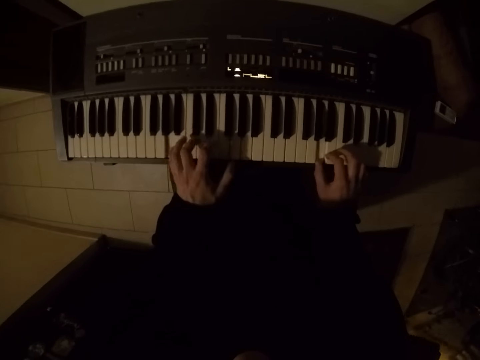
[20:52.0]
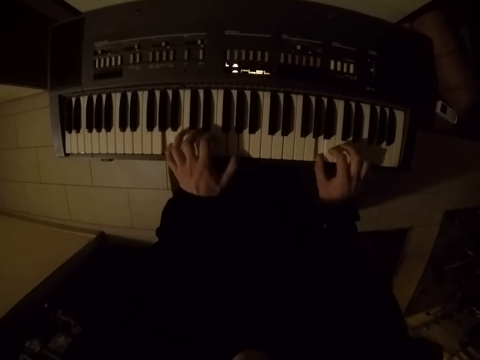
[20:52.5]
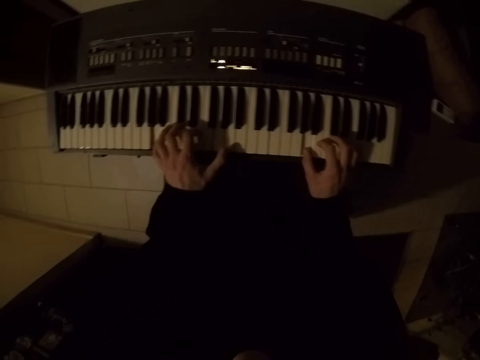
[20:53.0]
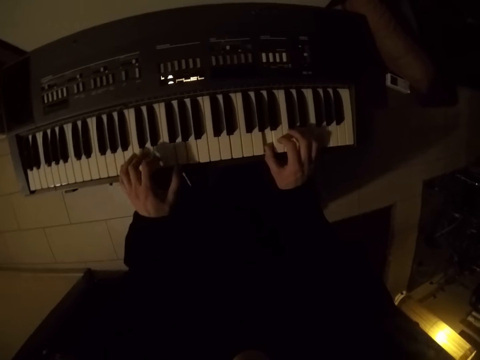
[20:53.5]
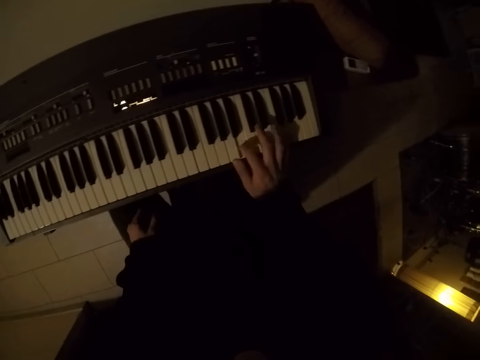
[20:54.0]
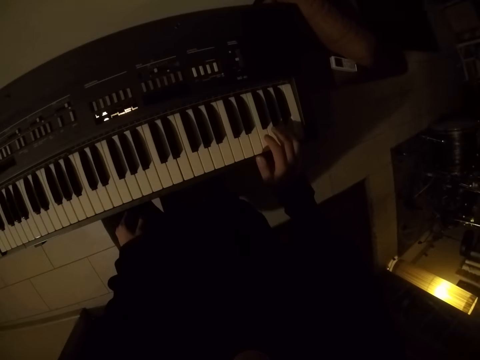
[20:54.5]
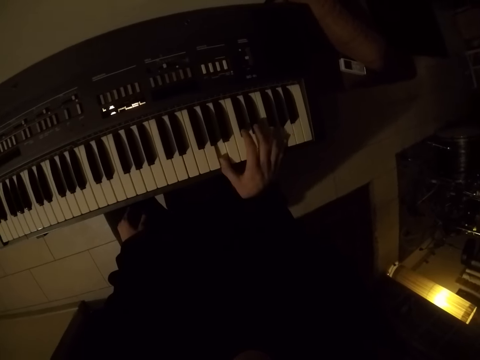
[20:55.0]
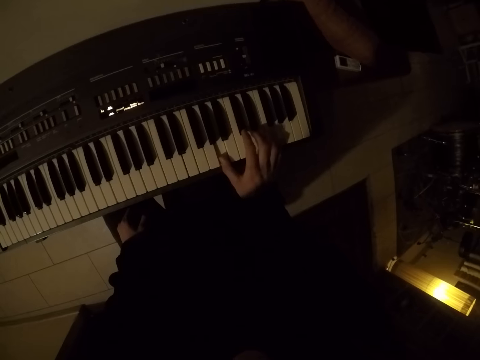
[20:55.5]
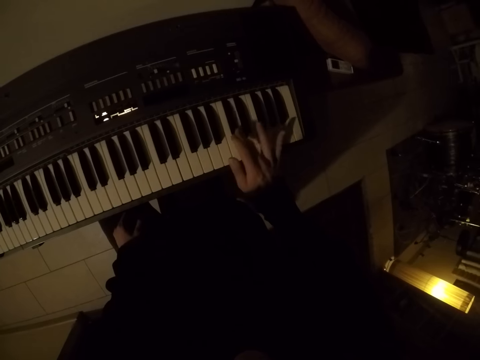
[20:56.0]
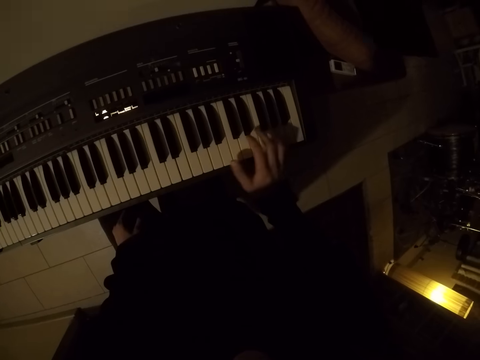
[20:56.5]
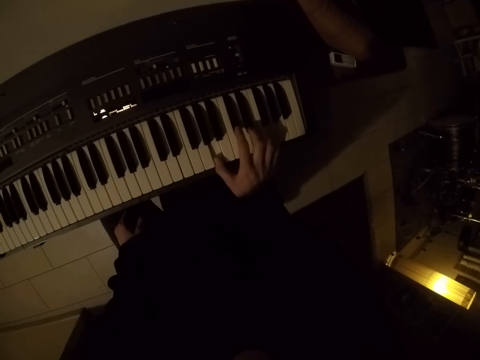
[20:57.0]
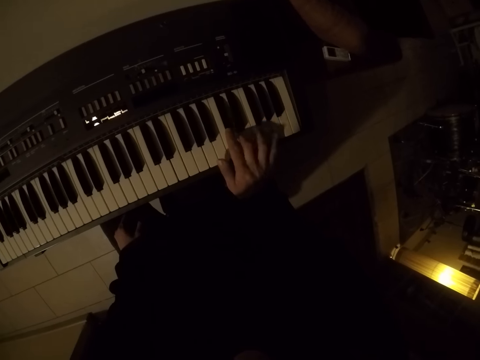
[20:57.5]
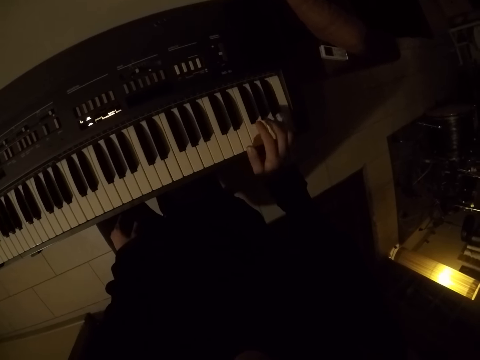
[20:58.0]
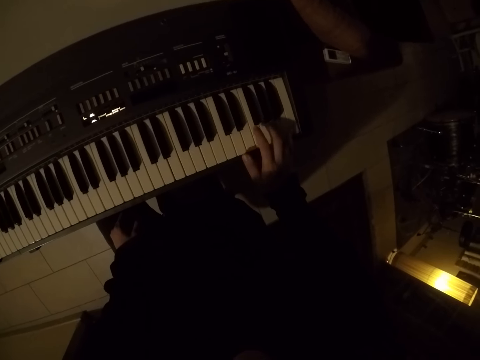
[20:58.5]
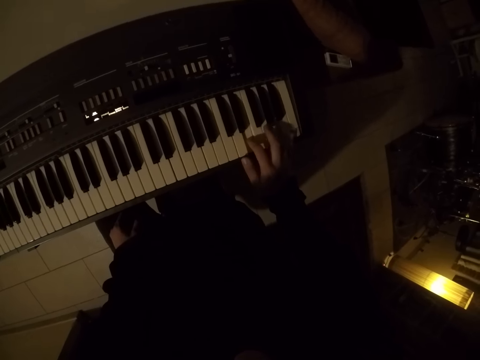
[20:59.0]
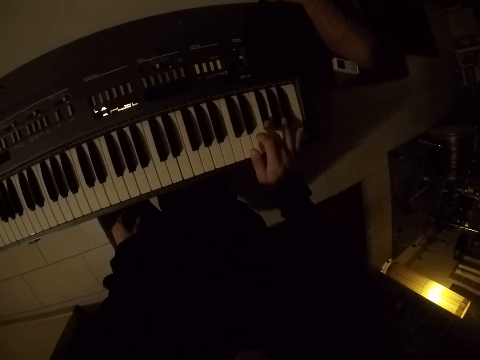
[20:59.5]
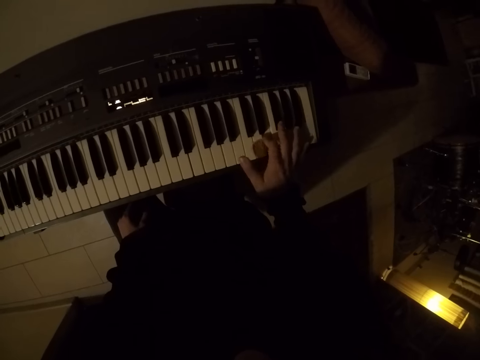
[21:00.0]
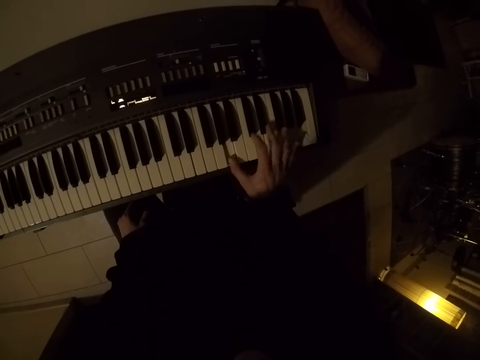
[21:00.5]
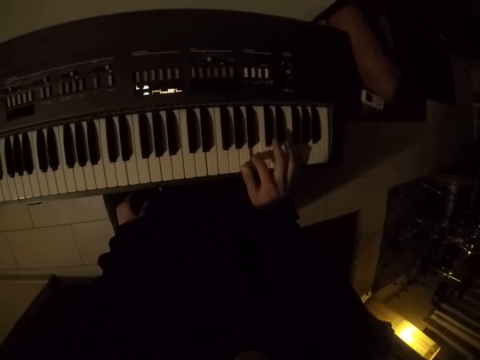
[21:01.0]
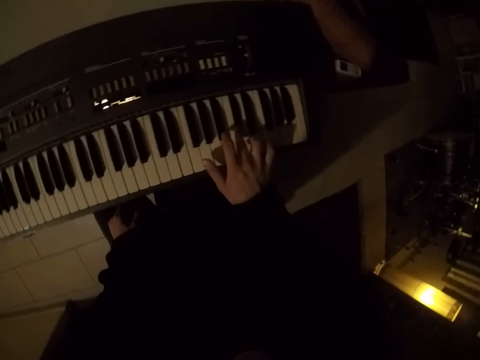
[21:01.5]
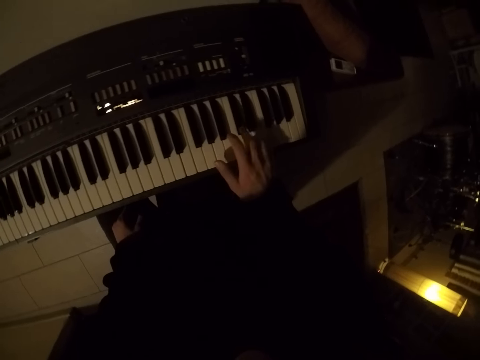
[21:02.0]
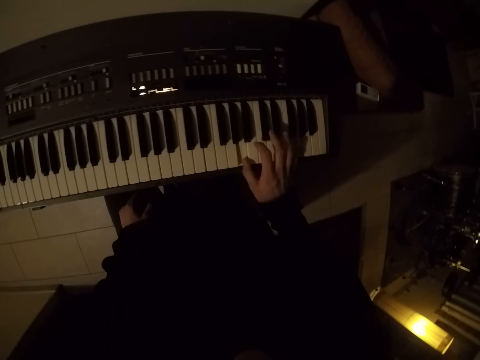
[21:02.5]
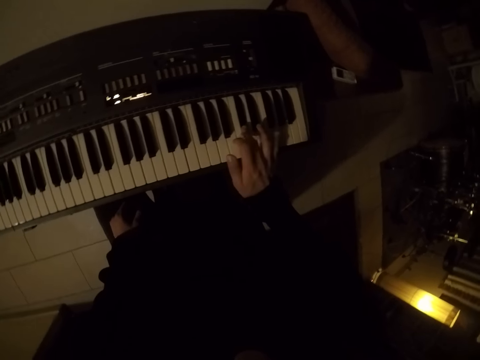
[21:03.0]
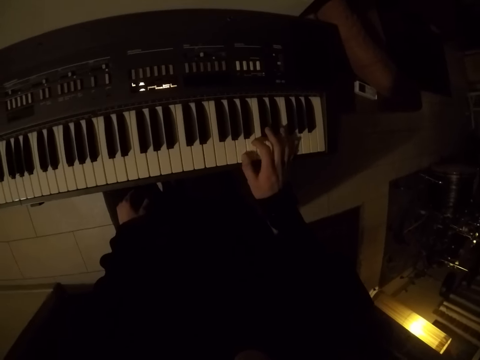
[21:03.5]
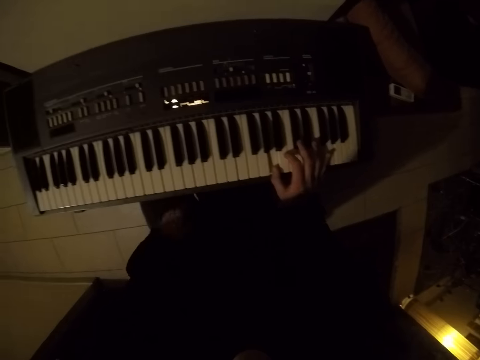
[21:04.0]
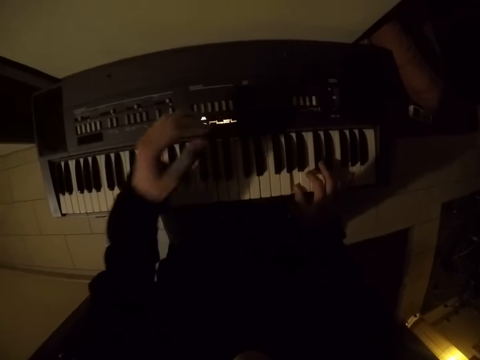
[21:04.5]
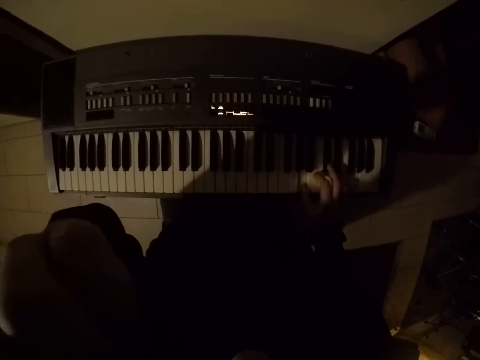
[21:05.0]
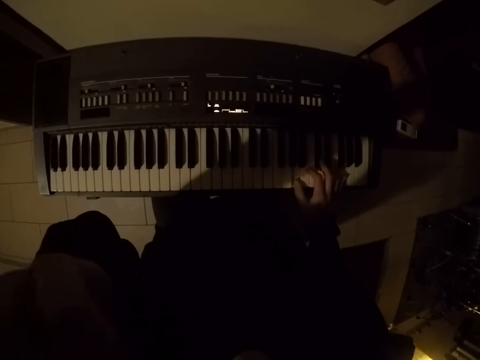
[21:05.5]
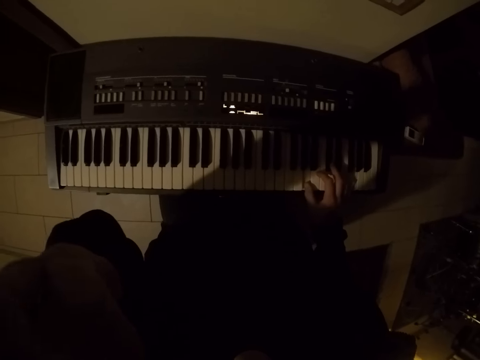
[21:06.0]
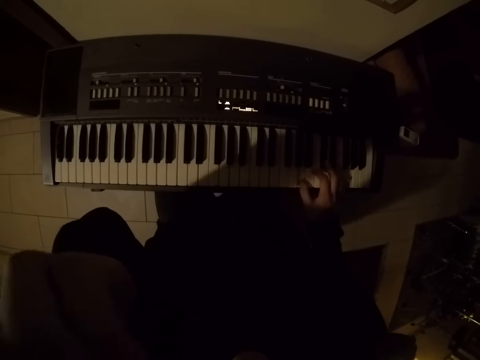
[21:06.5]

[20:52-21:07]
The camera wearer plays the piano with his right hand. He touches a camera on his head with his left hand. He lifts the left hand.

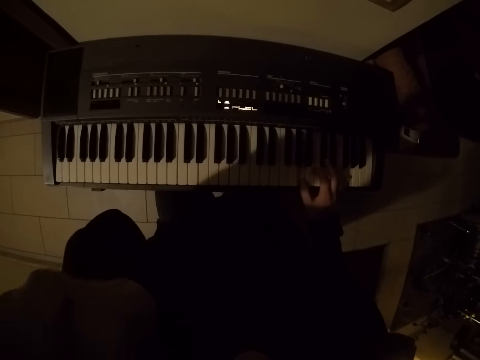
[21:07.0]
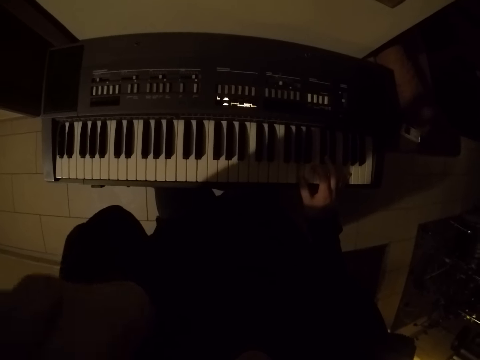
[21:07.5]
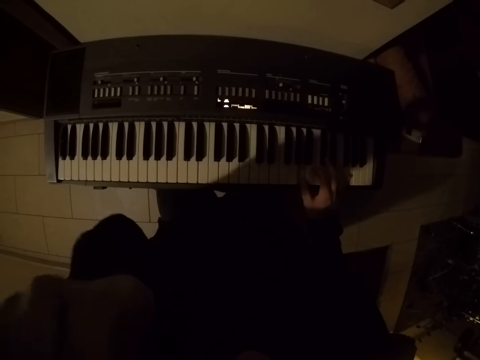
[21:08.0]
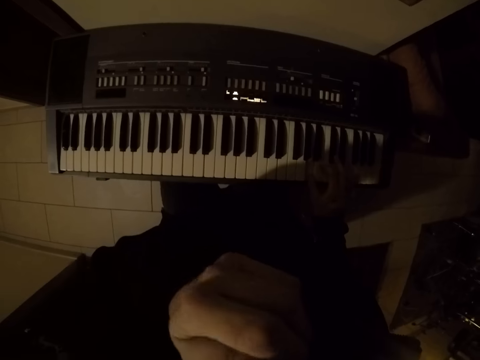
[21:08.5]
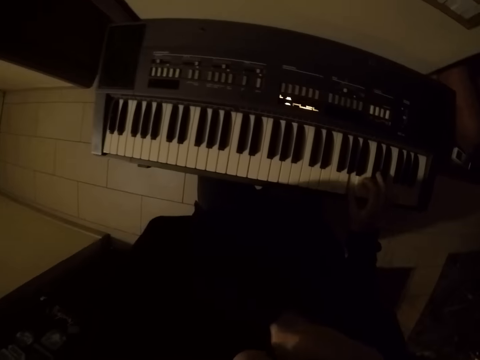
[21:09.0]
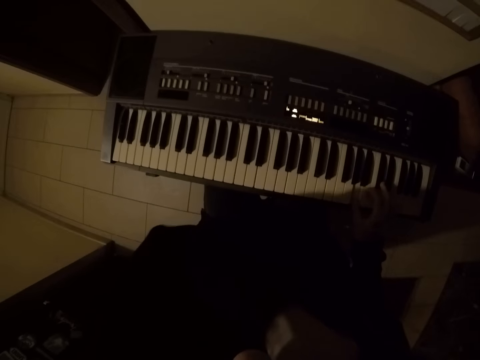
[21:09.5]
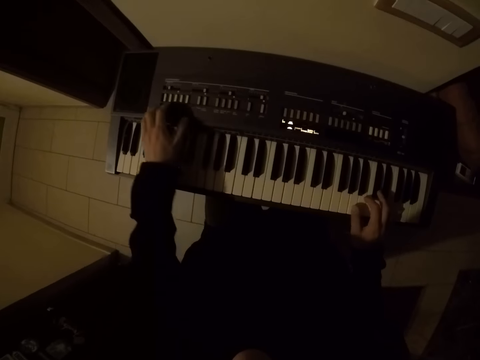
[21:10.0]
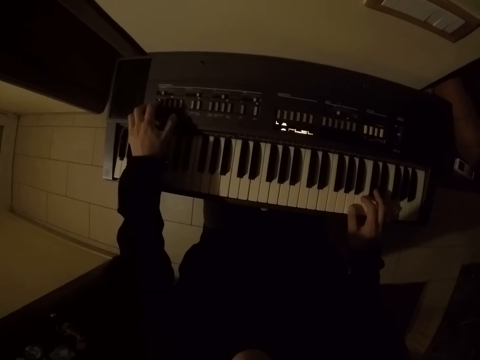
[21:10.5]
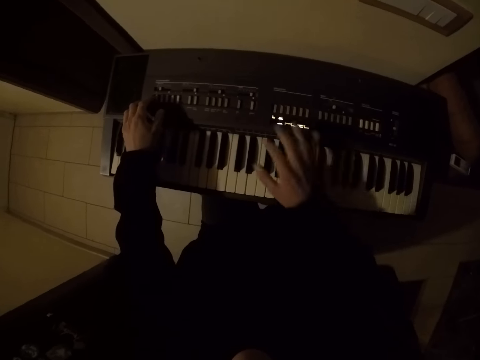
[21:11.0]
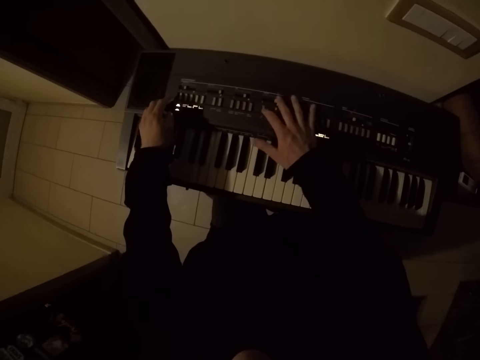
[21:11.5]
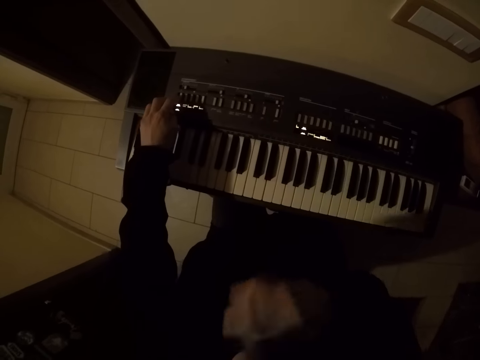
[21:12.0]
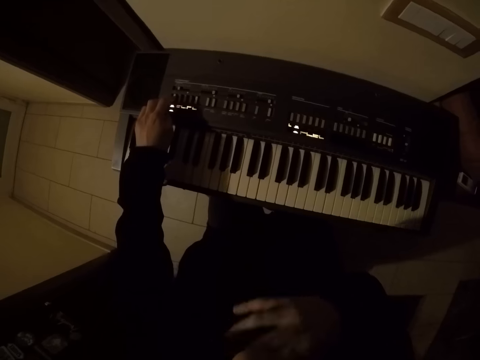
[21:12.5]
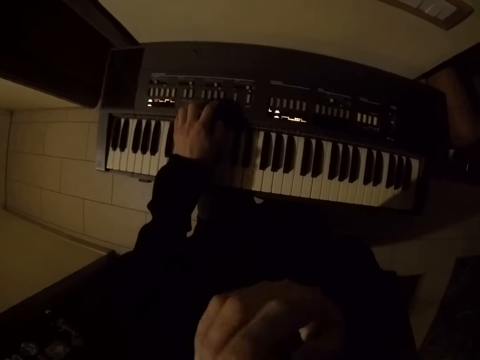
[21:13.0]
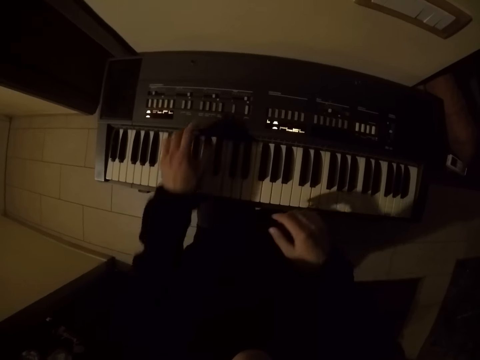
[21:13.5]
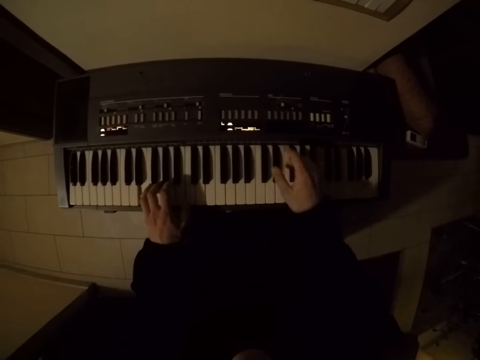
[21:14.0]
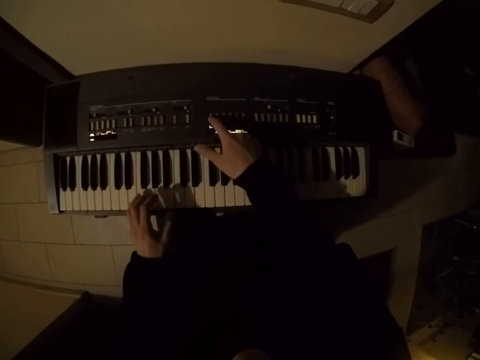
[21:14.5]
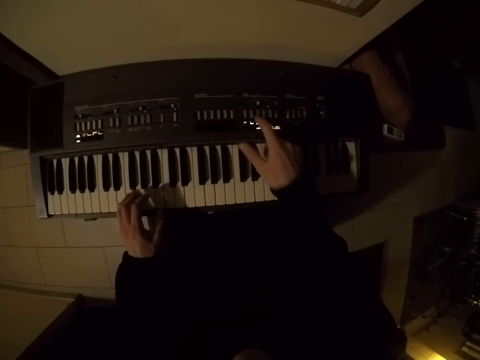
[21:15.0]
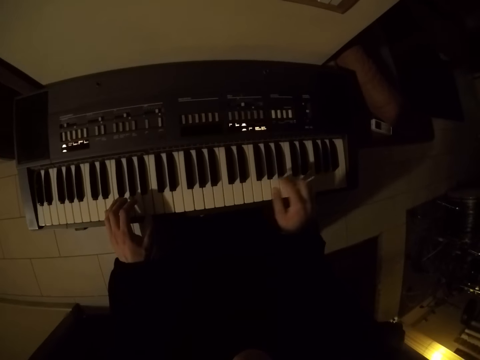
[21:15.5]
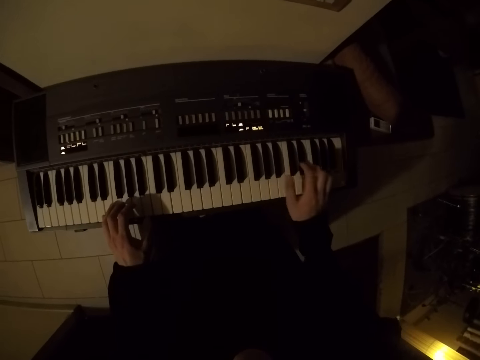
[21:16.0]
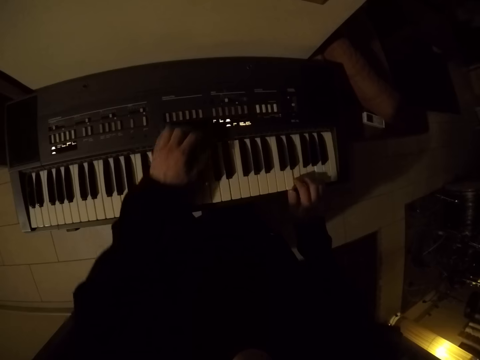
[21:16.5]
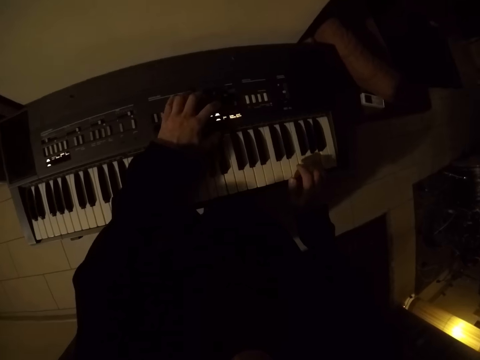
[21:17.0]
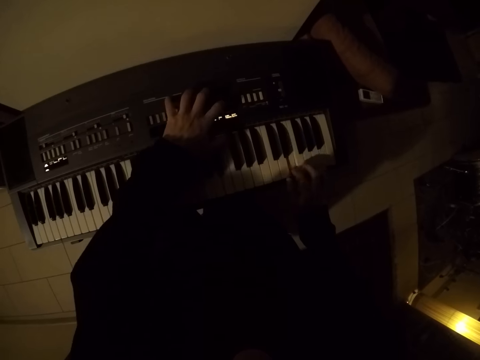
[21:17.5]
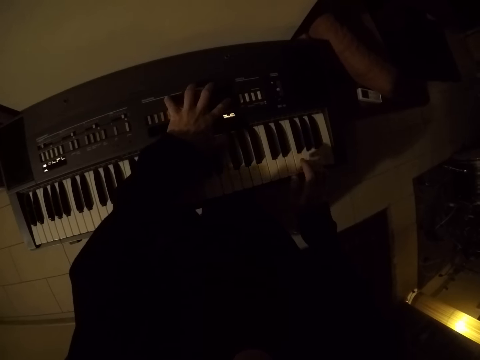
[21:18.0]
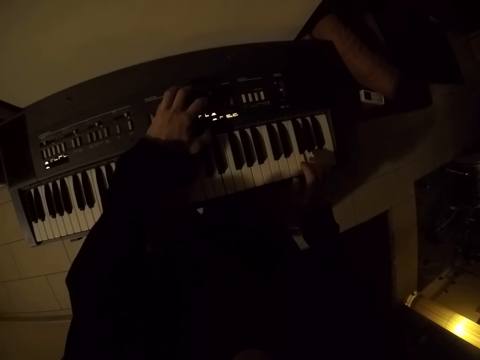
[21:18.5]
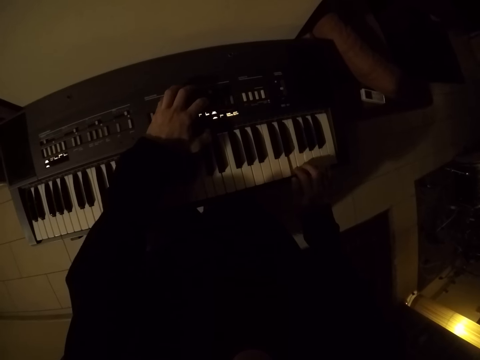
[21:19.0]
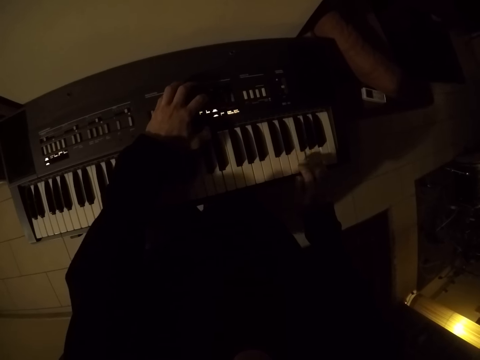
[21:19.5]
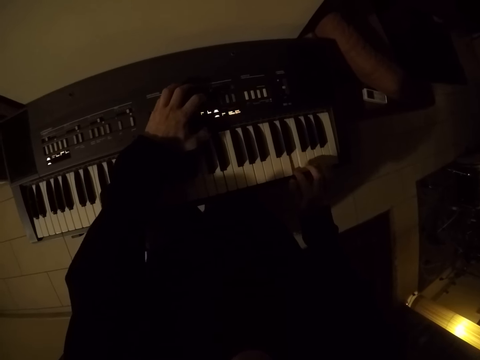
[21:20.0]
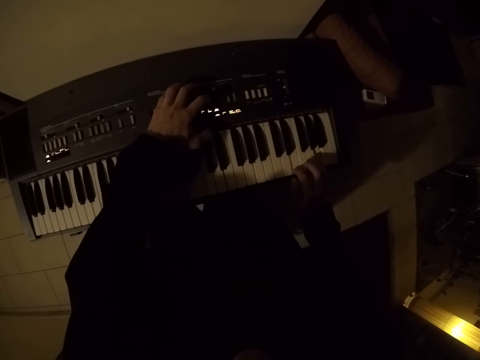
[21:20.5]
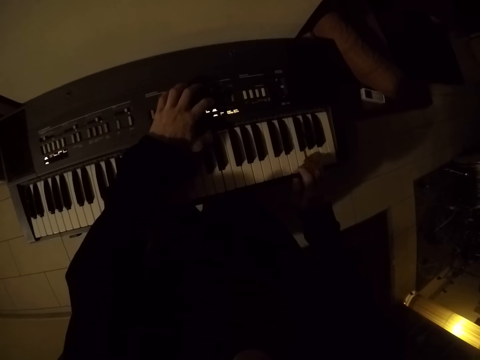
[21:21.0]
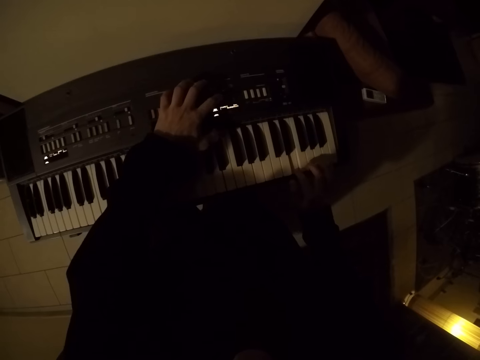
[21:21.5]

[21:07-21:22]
The camera wearer lowers the left hand. He plays the piano with the right hand. He presses some buttons on the piano with both hands. He plays the piano with the left hand. He points at the piano. He plays the piano with both hands. He plays the piano with his right hand. He presses the buttons on the piano with his left hand.
